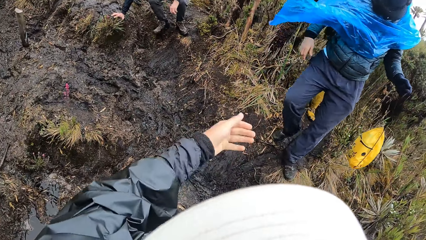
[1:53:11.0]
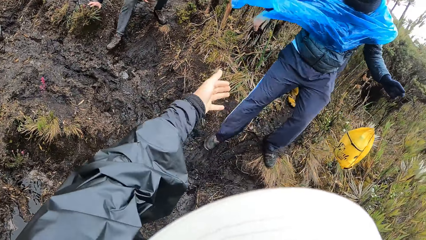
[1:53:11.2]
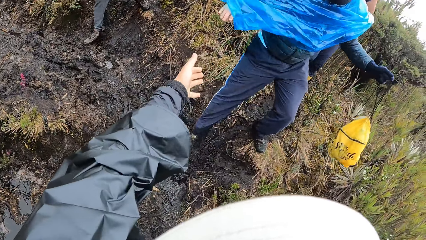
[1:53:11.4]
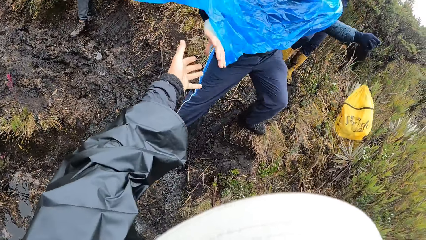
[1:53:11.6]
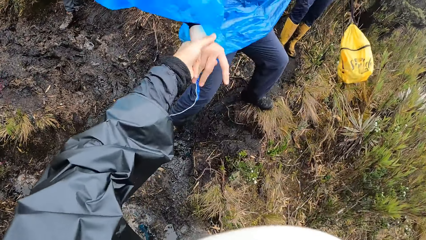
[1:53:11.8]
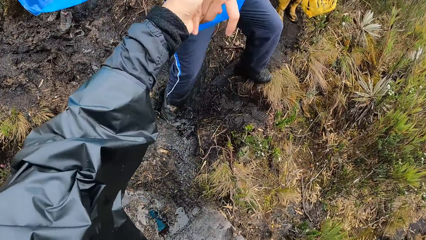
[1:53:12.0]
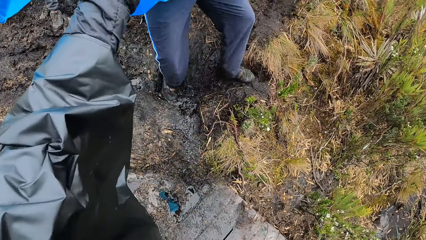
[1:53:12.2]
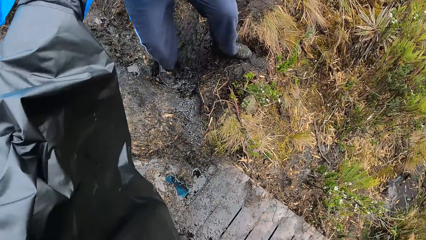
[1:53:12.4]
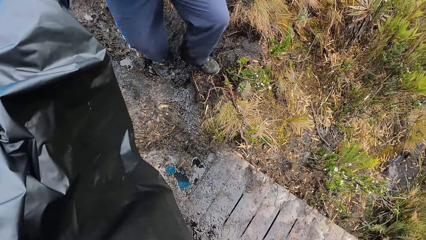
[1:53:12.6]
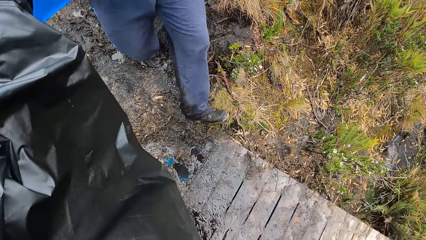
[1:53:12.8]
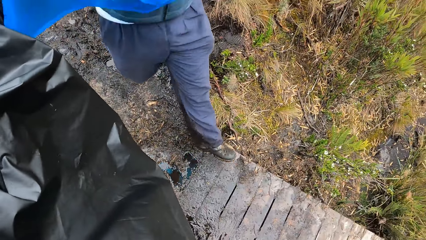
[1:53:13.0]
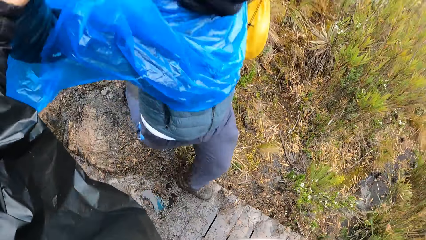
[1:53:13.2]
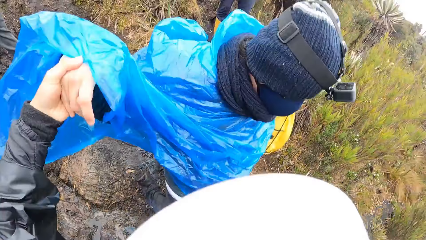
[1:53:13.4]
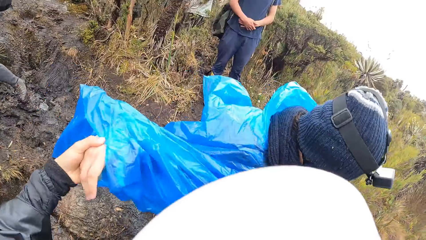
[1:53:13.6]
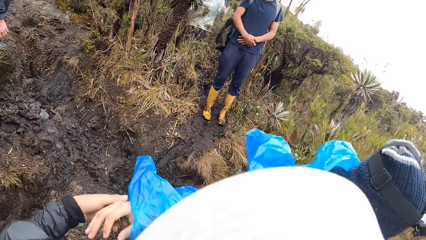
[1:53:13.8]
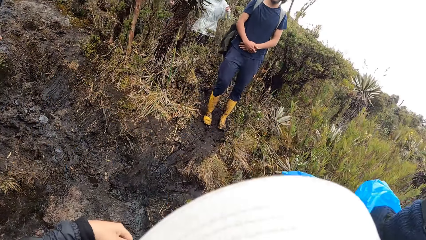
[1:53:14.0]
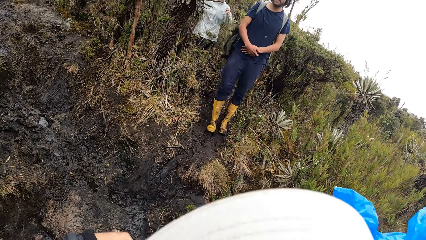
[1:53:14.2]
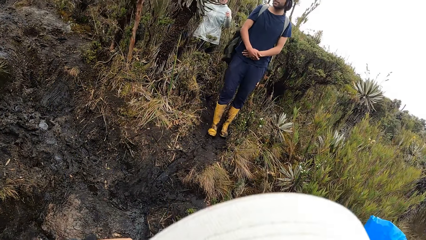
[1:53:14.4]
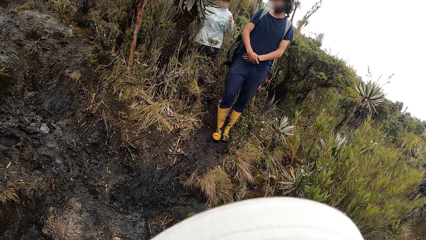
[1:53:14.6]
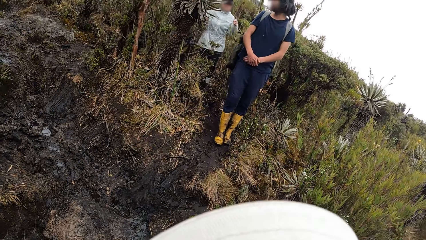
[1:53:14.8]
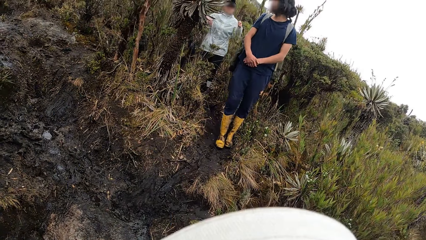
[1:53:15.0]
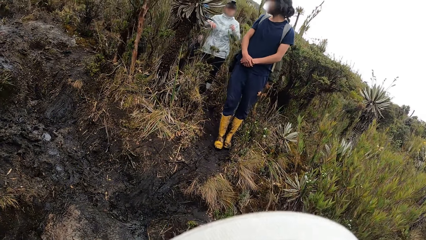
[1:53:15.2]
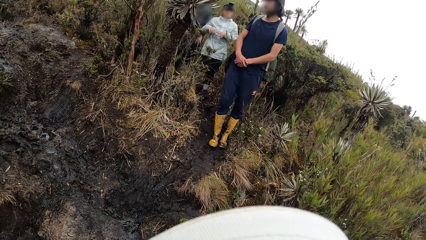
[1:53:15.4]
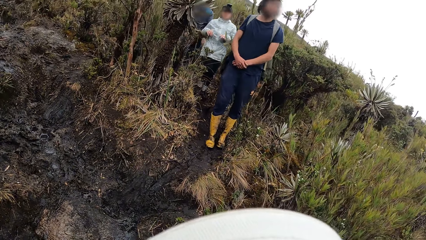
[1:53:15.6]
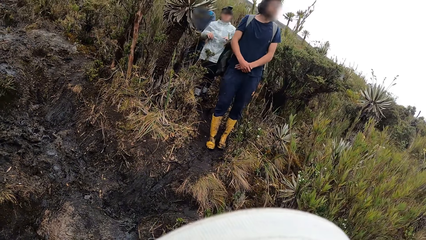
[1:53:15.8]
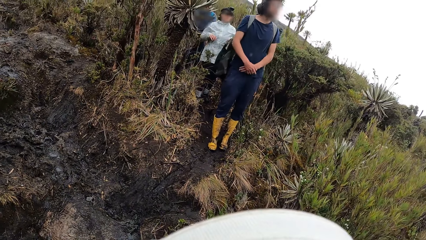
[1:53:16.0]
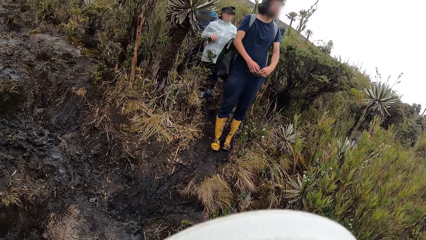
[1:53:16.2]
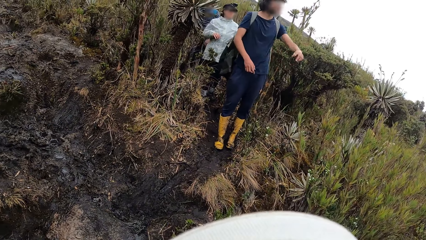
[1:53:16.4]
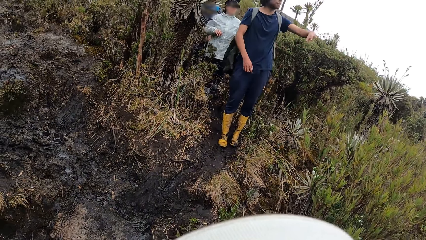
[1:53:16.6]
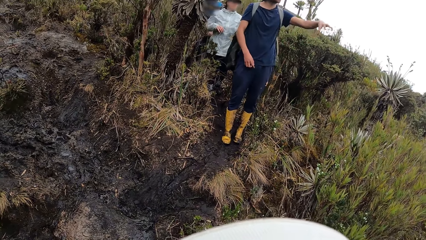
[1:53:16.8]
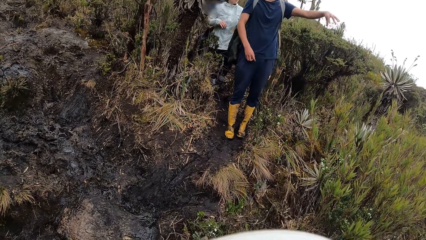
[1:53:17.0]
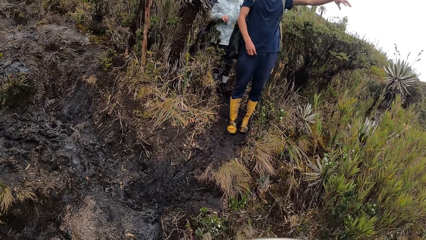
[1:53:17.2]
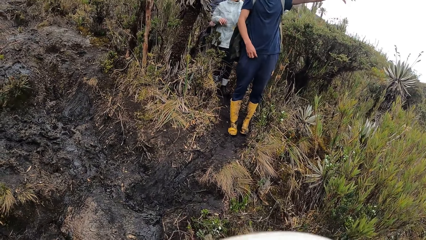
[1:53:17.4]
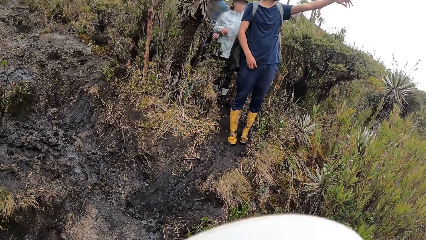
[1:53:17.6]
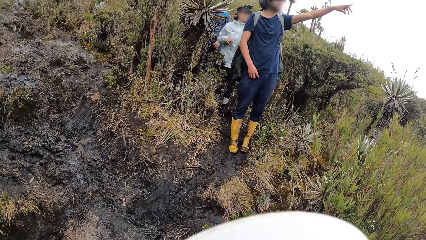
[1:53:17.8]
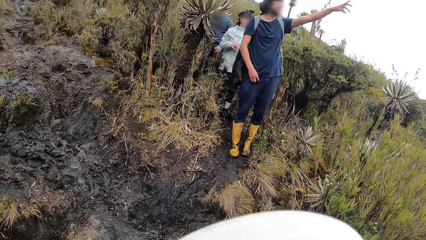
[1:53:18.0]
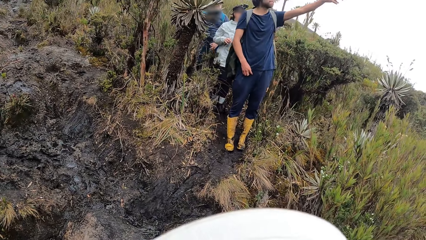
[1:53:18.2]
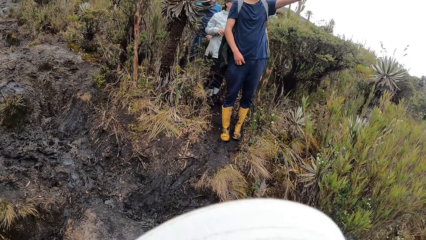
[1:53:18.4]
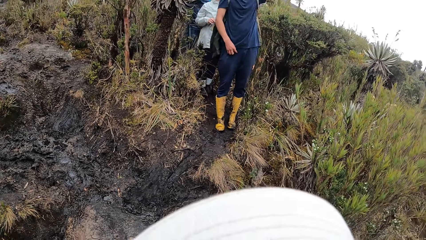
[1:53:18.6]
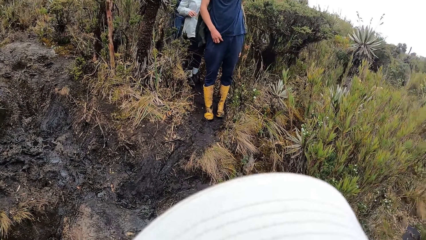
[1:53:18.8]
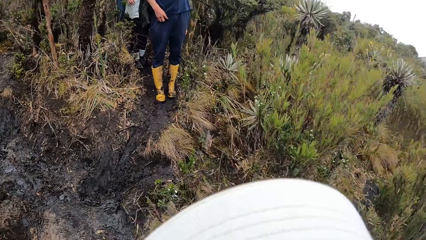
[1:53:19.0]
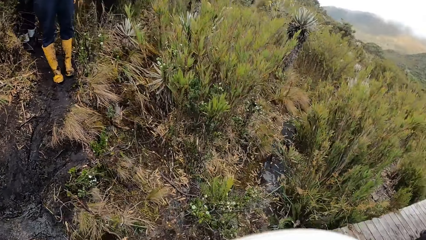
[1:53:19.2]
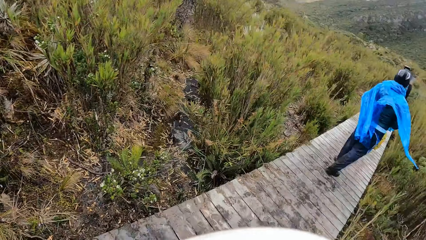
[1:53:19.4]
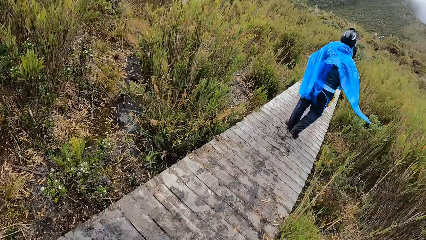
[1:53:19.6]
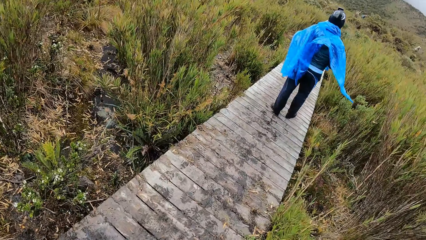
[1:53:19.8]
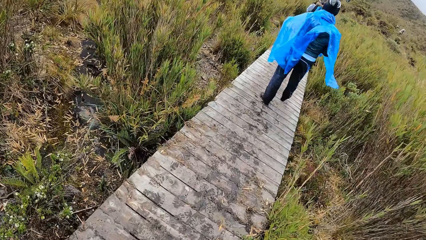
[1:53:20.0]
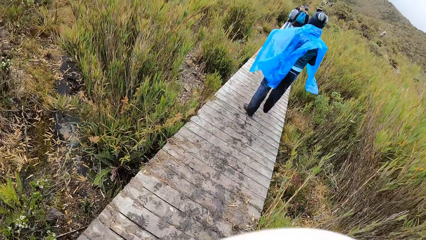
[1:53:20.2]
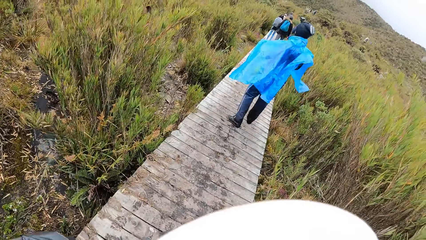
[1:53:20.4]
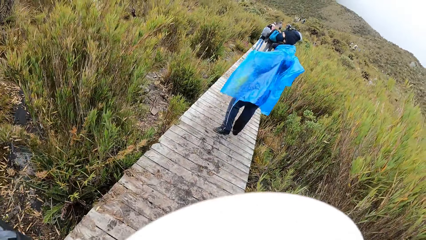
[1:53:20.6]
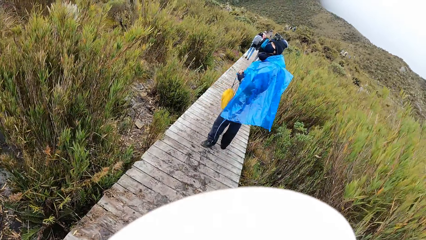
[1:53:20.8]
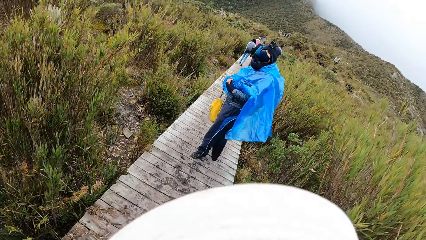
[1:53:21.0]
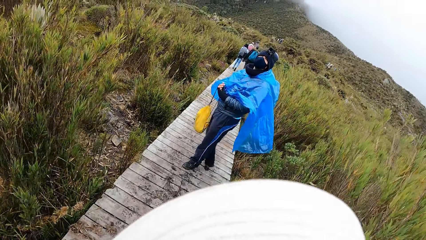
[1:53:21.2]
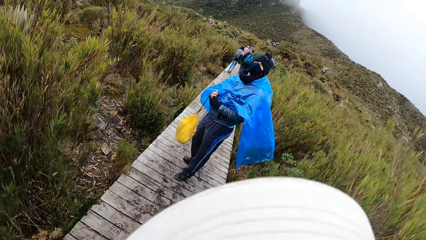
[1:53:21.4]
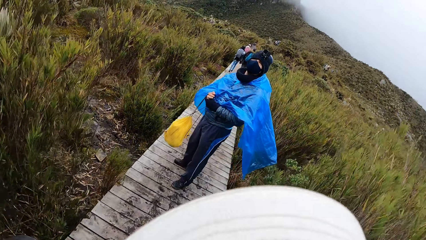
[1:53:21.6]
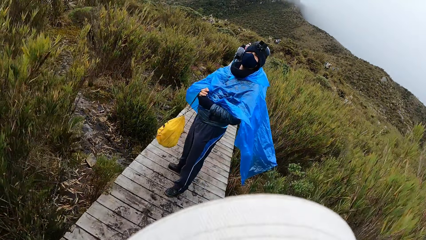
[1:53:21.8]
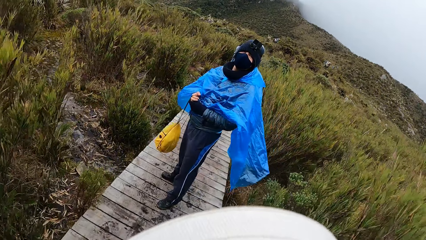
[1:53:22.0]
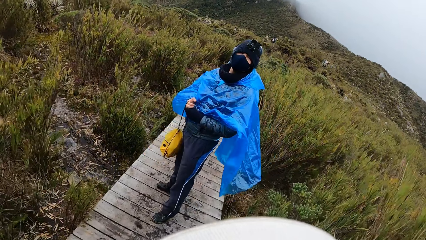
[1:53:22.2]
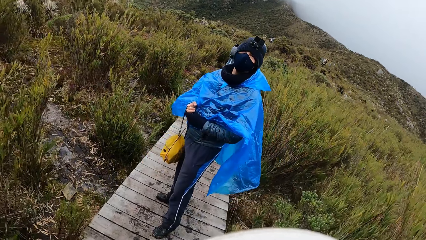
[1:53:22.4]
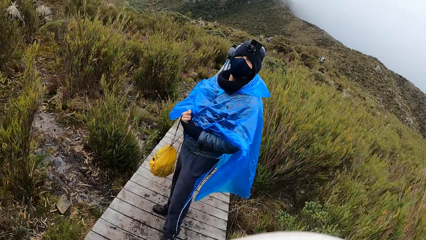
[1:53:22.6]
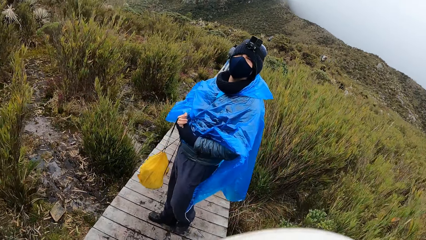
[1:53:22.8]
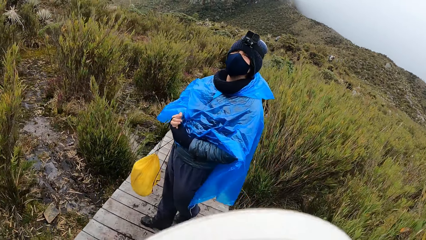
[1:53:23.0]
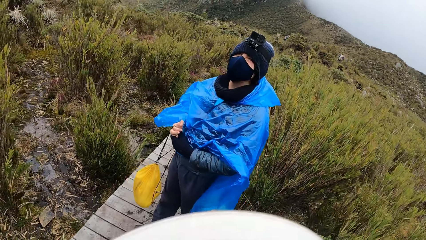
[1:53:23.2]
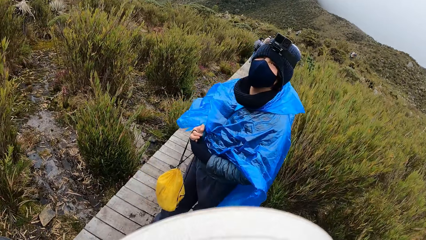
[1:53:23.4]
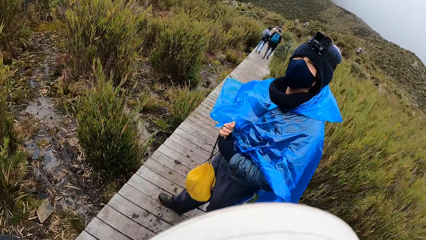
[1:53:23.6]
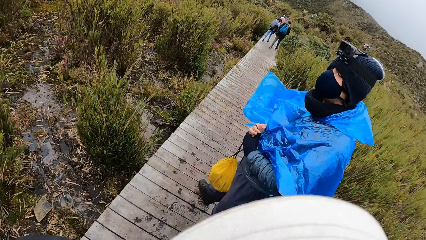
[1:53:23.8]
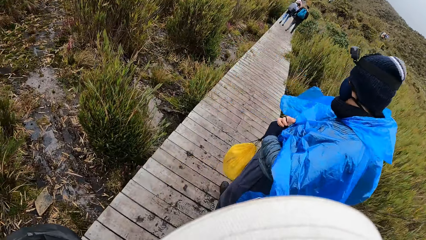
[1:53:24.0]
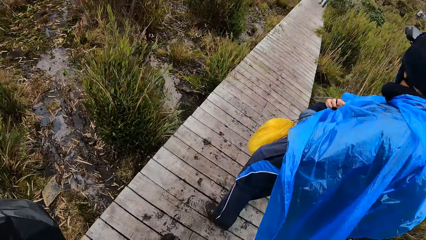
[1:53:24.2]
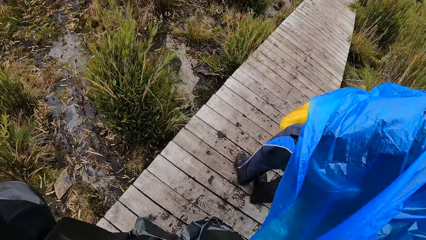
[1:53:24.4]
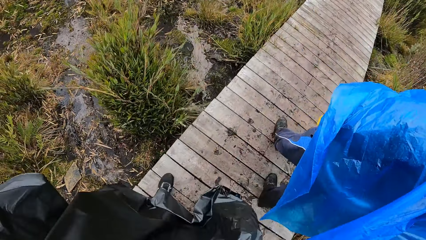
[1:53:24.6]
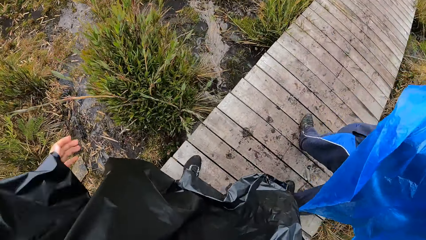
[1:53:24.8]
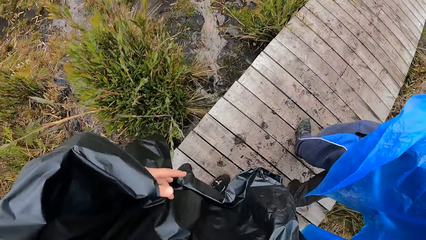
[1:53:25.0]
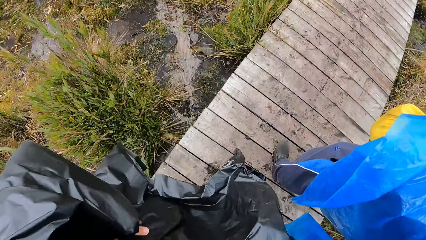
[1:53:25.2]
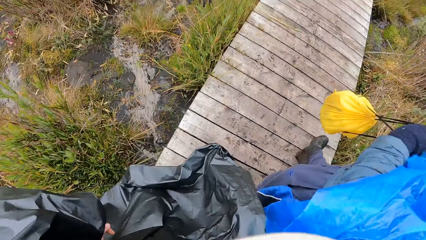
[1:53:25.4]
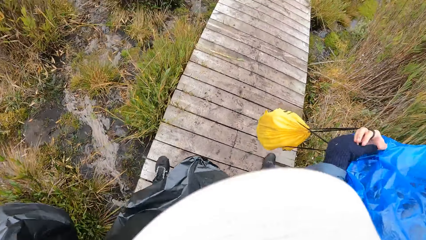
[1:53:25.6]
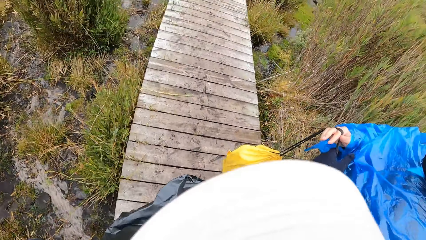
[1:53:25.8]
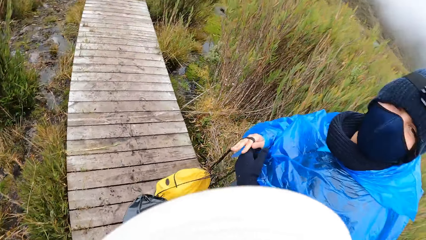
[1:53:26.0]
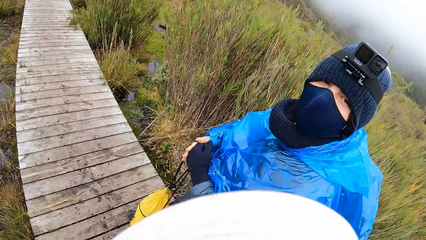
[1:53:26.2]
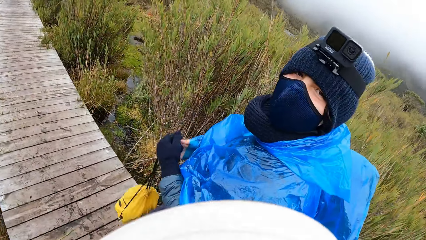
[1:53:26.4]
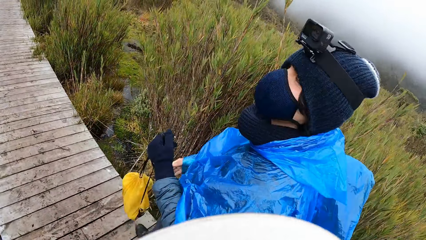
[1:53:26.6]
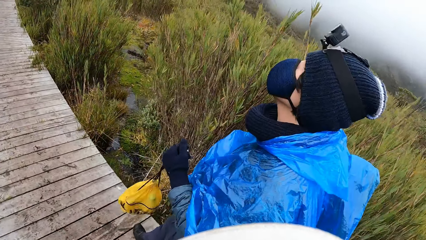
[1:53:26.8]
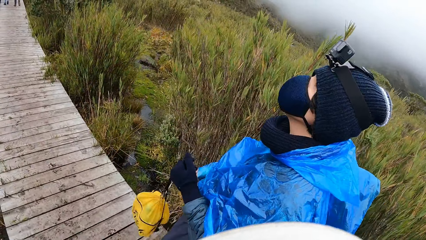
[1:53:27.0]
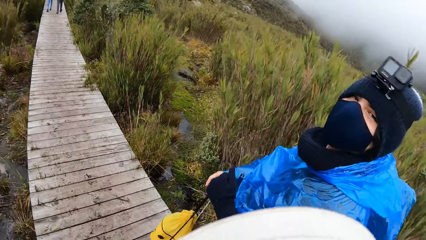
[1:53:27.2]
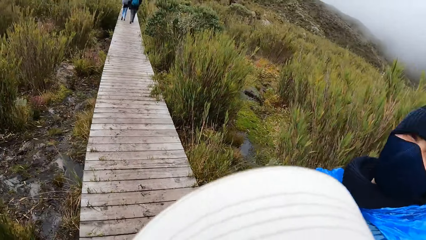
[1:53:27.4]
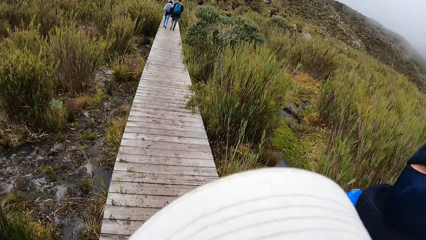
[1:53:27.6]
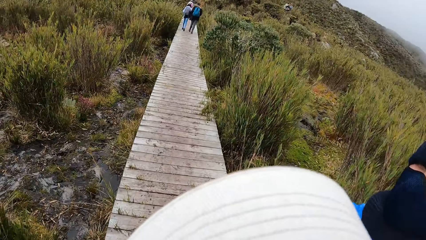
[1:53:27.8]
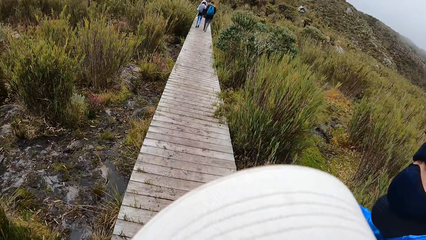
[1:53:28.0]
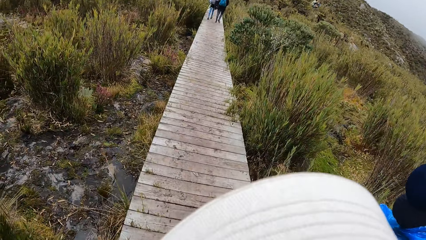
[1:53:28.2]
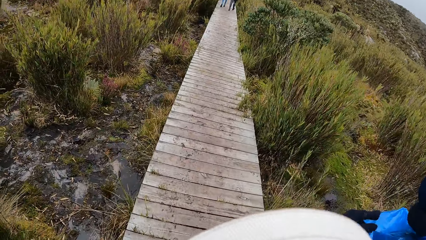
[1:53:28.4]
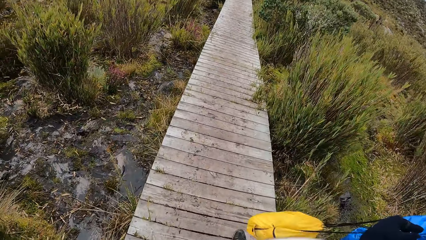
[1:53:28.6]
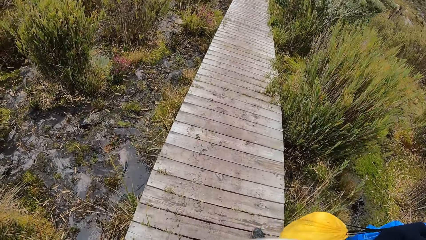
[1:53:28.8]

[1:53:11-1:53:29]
The camera wearer pulls the man with his left hand. He stretches the hand to the man and holds the hand of the man. He looks at the legs of the man. He looks at another person. He looks at the bridge. He looks at the man. He interacts with the man. He walks towards the man. He moves the left hand. The man holds the bag with his right hand. The camera wearer looks at the man.
